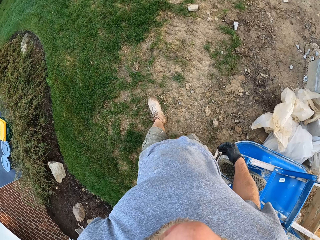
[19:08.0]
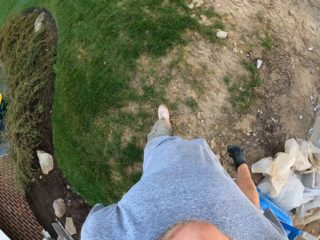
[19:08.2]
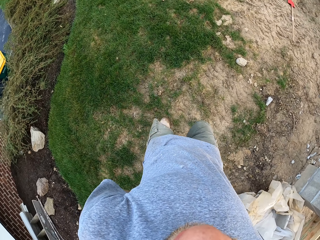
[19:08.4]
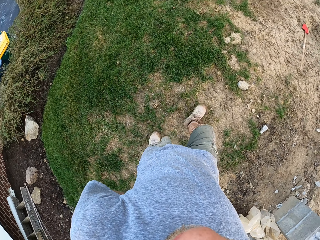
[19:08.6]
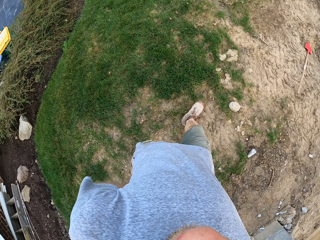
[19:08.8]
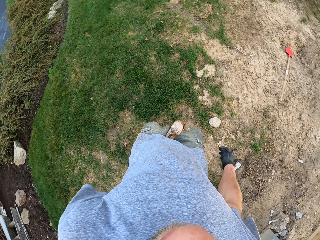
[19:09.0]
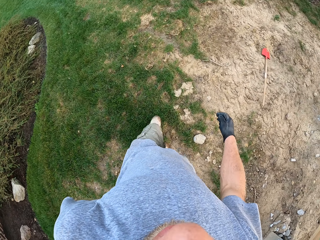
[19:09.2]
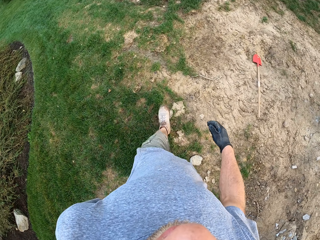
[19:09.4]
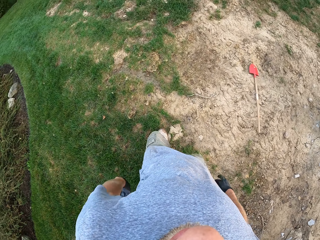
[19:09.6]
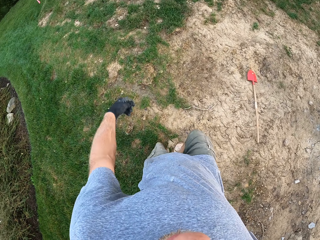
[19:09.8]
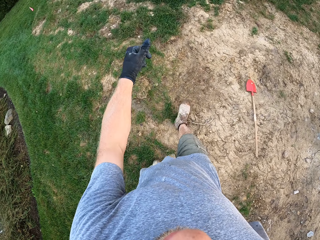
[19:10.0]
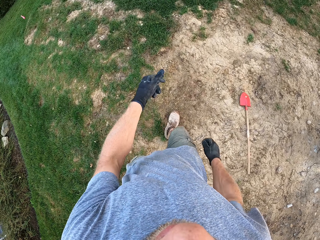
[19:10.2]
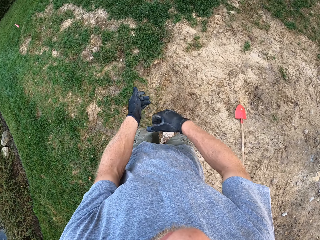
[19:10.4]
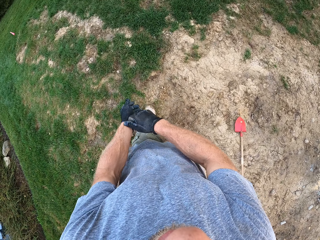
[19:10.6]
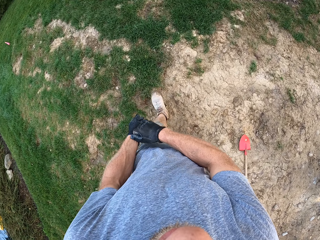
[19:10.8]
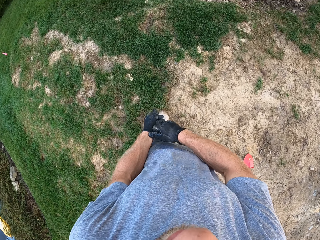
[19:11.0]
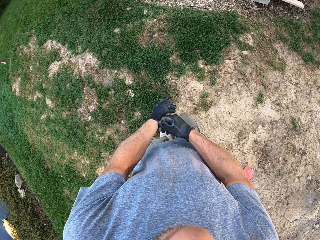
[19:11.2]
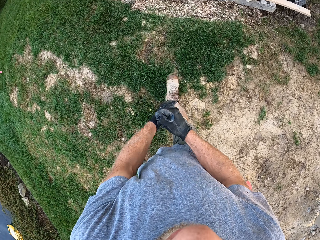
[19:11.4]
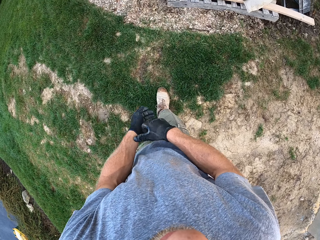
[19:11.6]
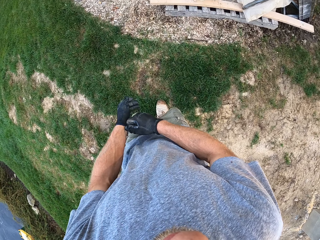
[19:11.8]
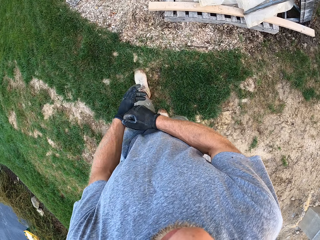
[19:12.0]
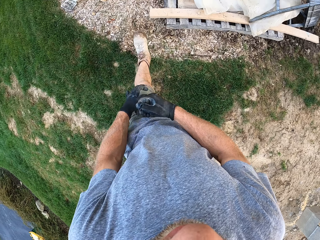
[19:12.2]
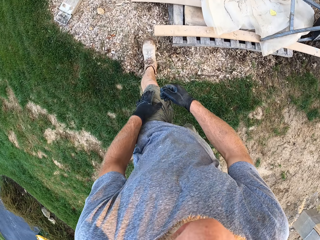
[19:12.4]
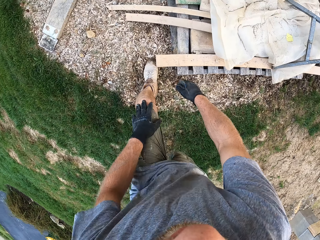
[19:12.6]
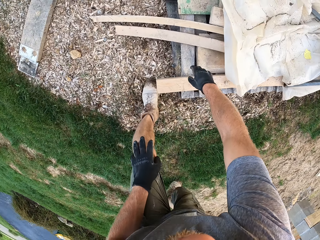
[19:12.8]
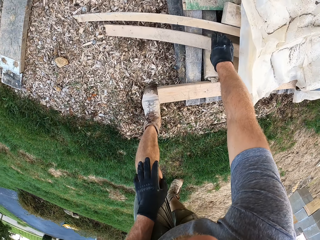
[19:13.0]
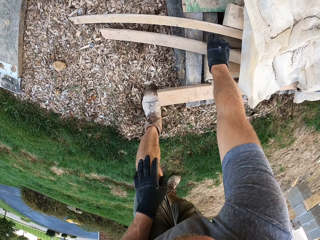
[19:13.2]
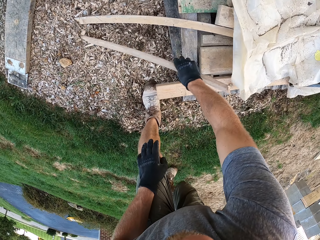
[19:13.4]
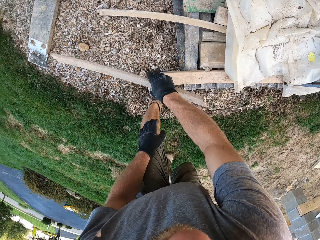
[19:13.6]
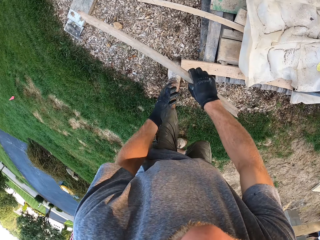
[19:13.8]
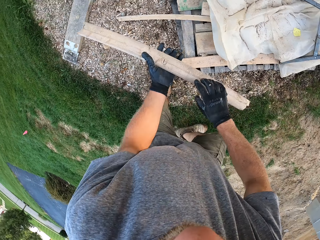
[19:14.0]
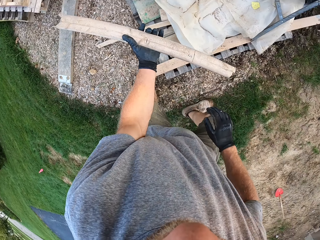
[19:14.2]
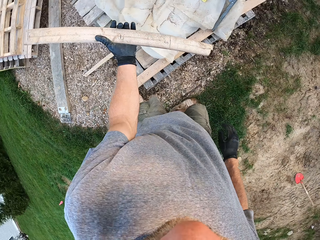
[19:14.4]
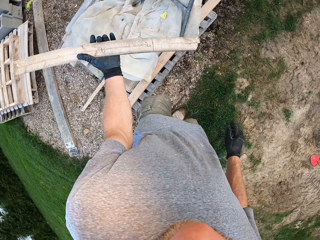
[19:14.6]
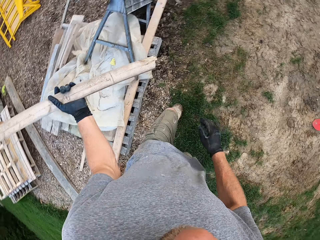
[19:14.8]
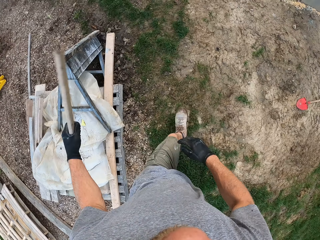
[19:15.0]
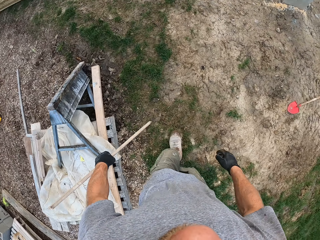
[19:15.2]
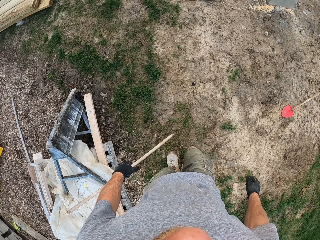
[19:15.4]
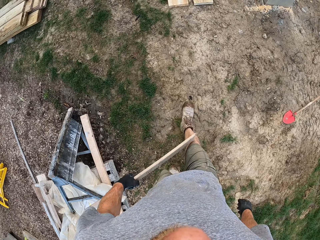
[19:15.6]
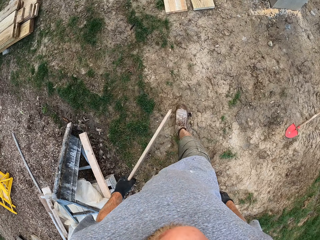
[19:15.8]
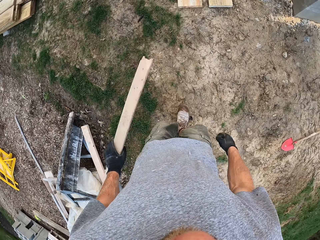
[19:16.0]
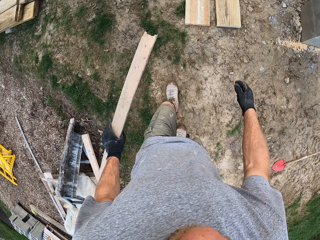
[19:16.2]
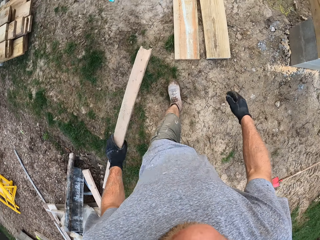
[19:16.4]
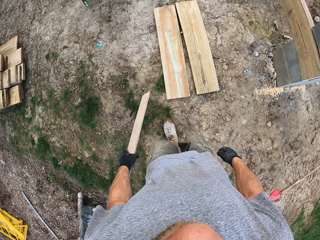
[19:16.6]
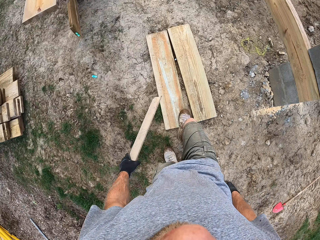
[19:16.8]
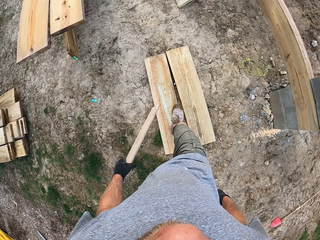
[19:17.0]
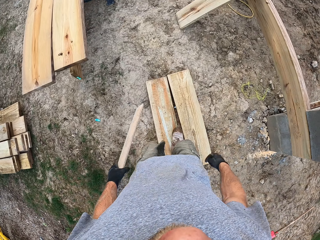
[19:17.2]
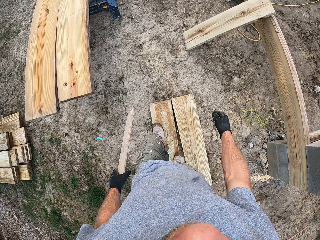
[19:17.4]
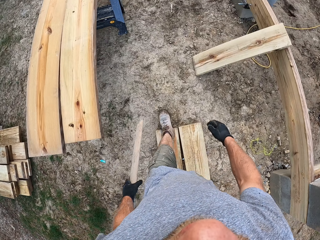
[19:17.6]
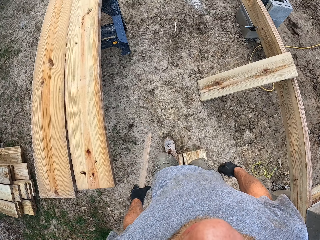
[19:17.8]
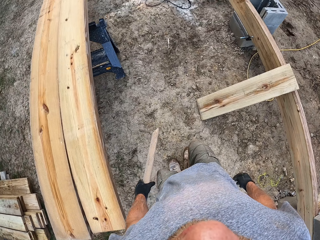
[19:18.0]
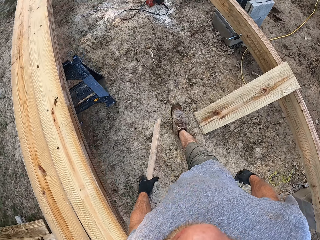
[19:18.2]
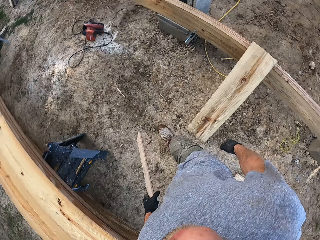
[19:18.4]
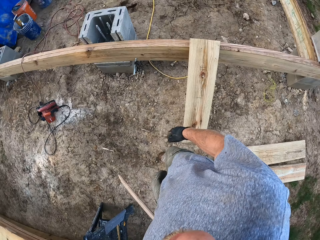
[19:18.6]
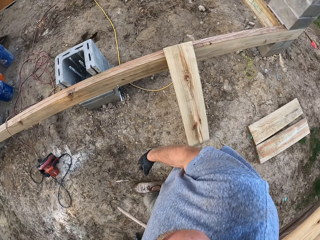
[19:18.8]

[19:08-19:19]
The camera wearer walks to a crate in the site. He walks around the construction site. He adjusts the glove on his left hand with his right hand. He picks up a plank from the crate. He walks to a circular saw. He walks around the construction site.

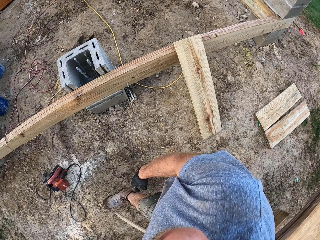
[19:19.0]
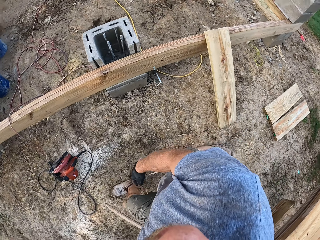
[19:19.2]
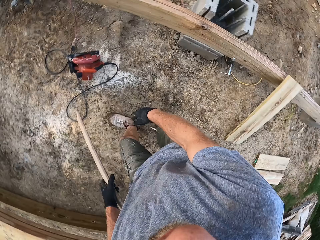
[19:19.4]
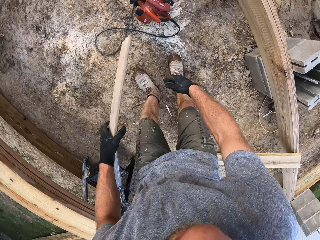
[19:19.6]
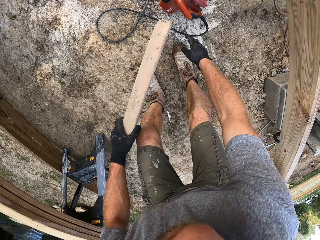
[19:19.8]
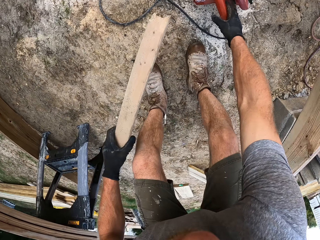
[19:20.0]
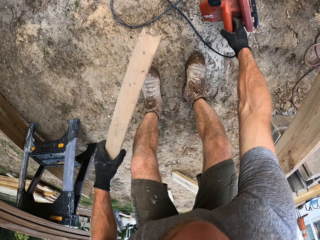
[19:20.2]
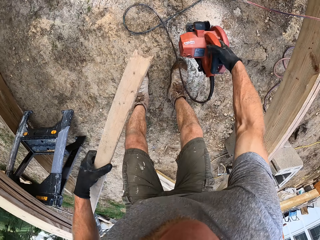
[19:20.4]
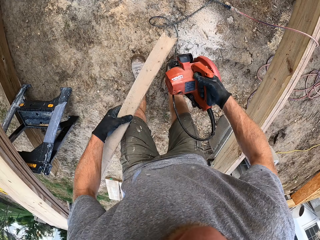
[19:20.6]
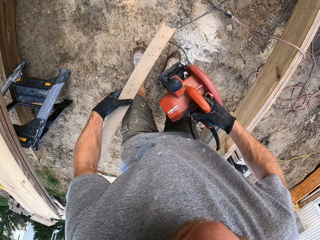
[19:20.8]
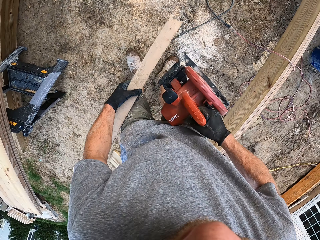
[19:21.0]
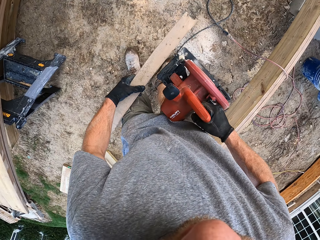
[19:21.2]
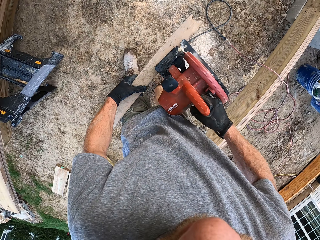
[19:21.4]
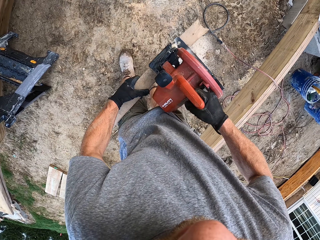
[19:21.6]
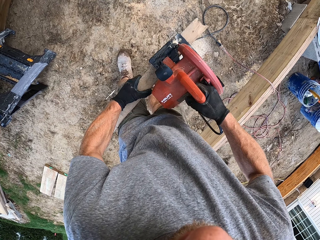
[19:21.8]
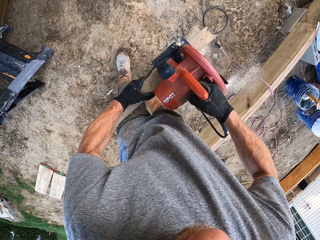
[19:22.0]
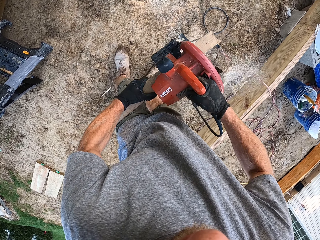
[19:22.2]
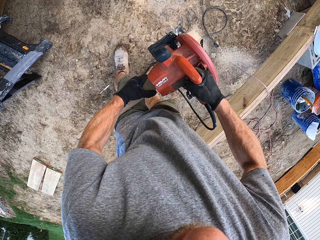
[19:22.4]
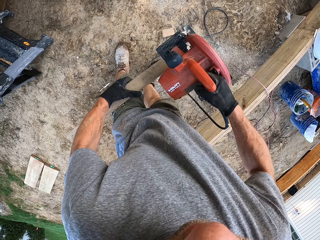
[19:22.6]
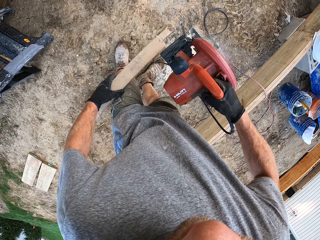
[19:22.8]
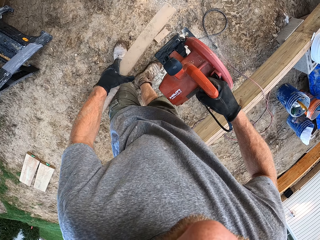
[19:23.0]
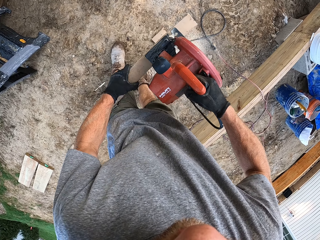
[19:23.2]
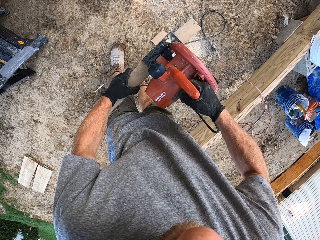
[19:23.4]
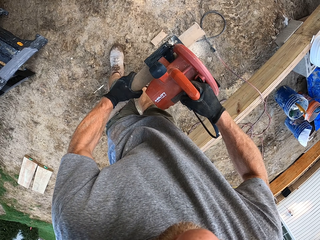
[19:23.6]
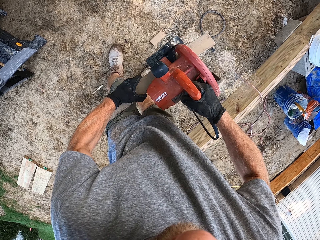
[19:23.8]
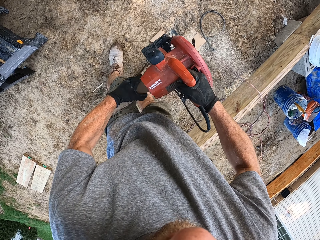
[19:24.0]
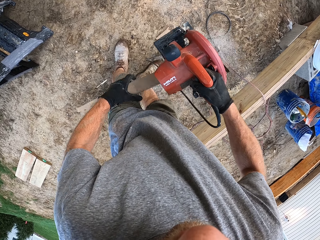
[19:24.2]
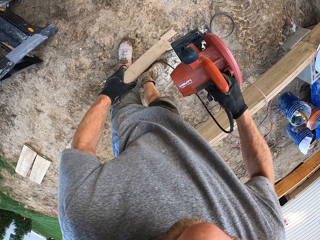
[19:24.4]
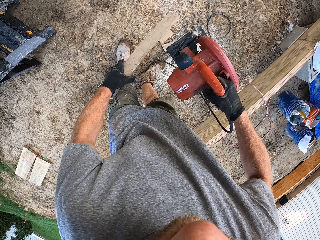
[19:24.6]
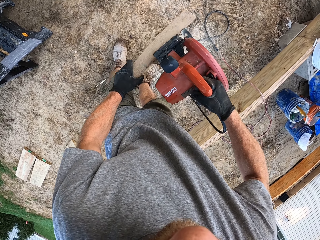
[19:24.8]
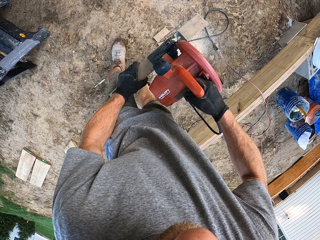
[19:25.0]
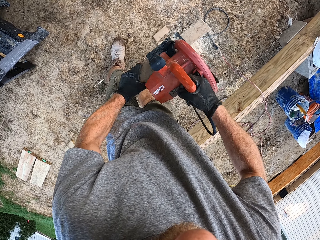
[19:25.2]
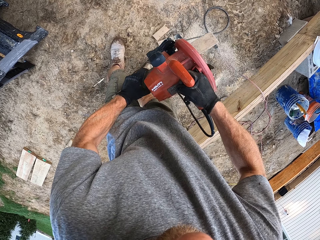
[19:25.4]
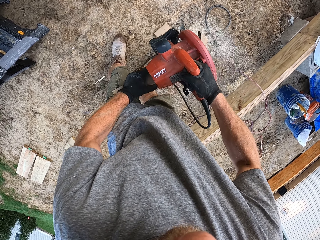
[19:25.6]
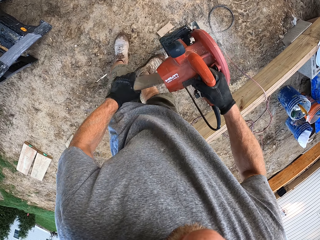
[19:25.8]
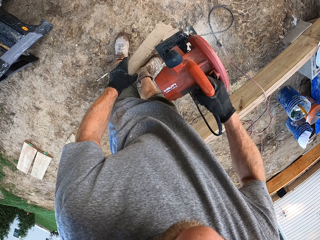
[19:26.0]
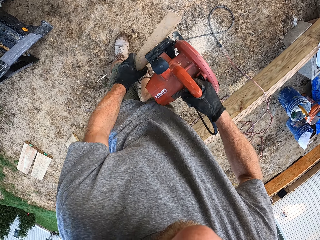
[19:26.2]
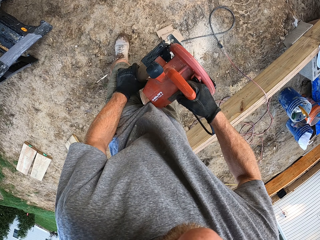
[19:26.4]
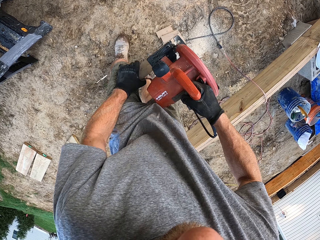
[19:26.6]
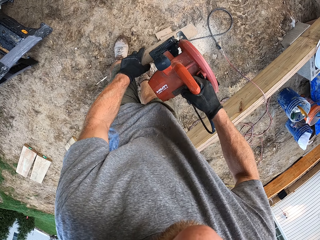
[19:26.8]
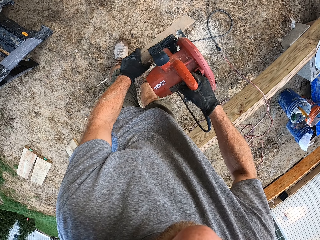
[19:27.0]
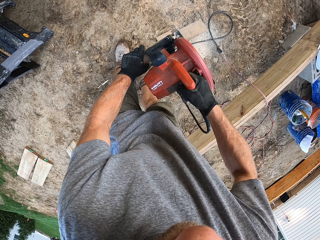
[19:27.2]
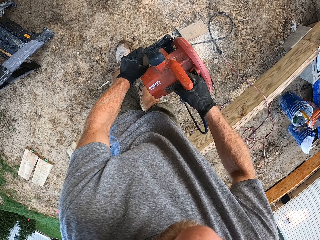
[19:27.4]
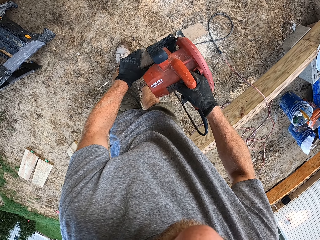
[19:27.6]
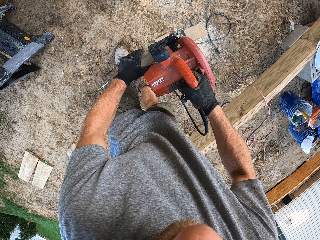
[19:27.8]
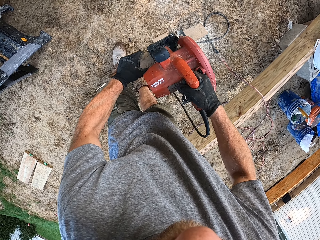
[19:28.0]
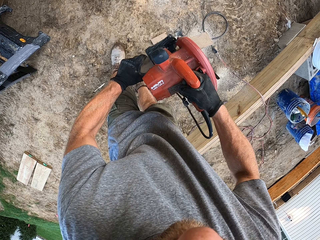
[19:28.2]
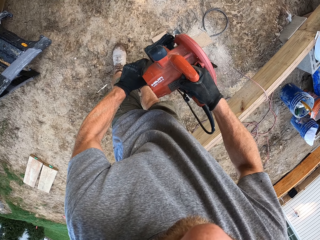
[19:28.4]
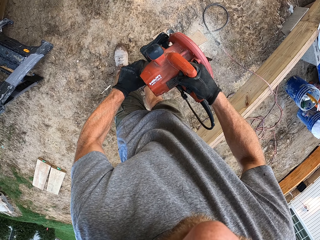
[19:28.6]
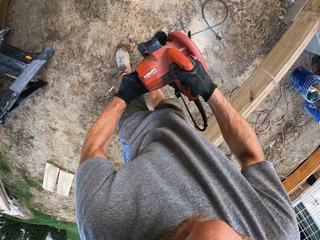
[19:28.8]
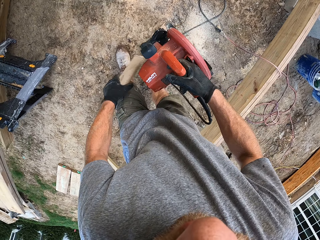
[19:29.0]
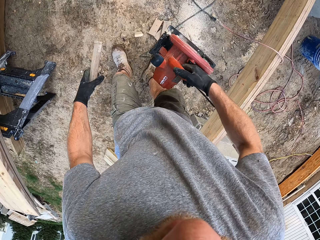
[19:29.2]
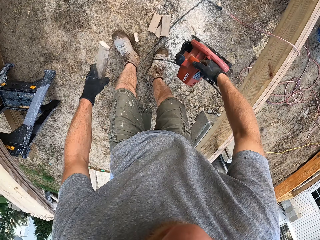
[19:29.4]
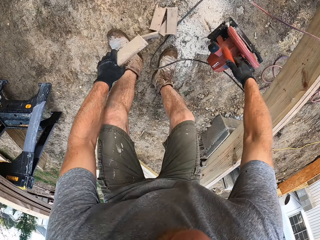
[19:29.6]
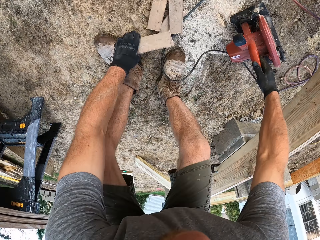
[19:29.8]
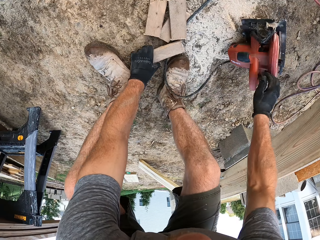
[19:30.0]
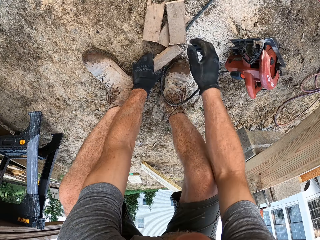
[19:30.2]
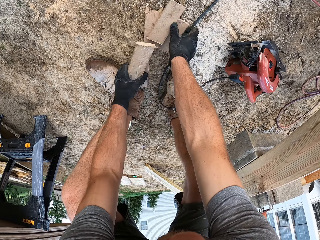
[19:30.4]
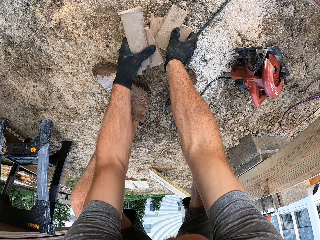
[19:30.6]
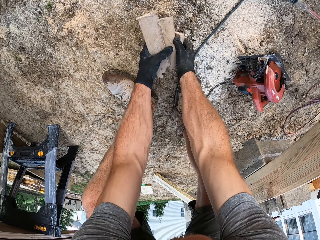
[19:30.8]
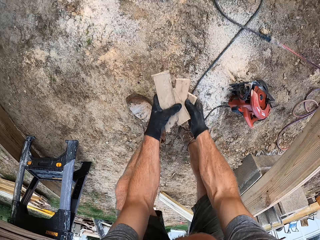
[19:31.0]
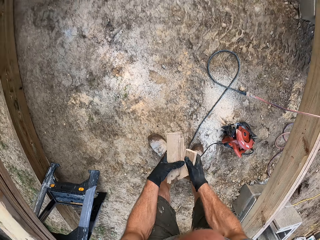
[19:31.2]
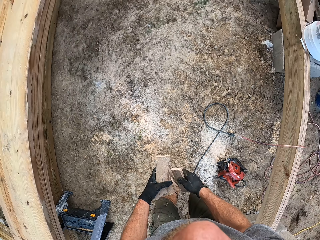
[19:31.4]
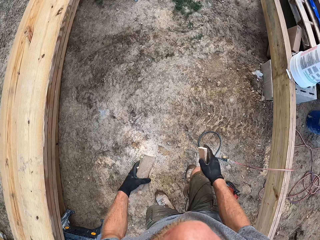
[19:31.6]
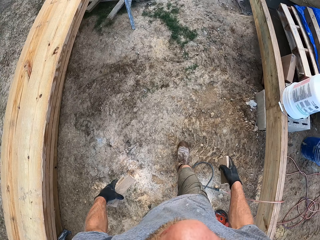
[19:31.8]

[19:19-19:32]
The camera wearer takes the circular saw on the ground. They cut the plank into pieces with the circular saw. They place the circular saw on the ground. They pick up the pieces of wood. They pack the pieces of plank on the ground.
